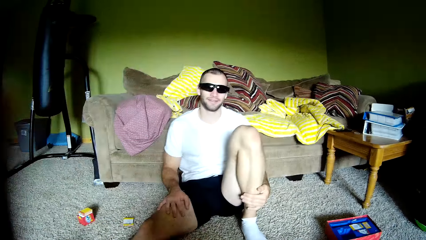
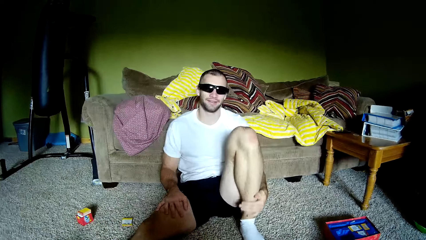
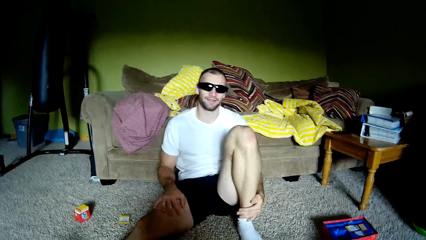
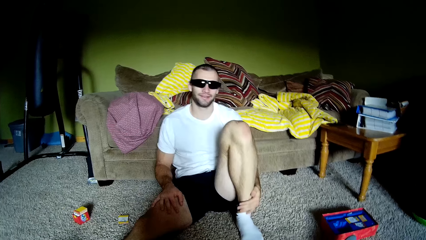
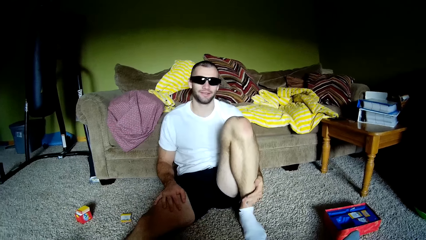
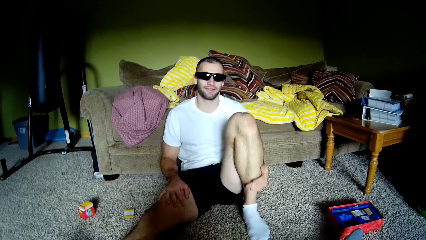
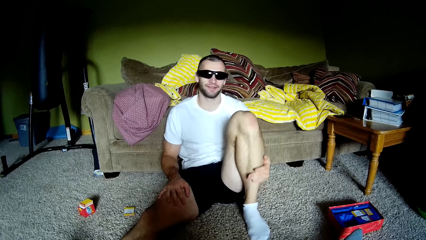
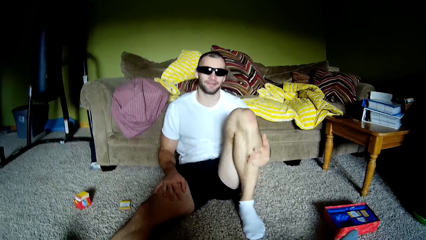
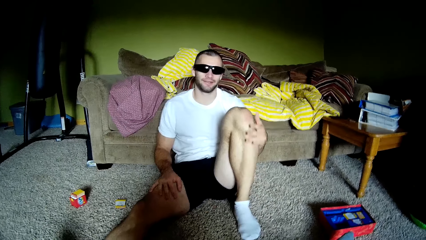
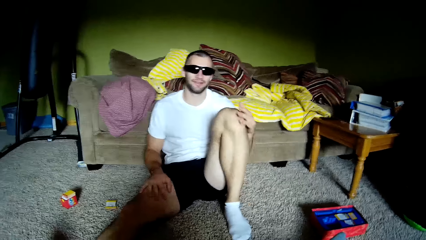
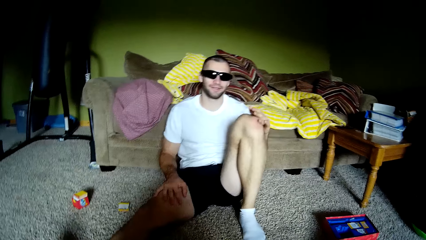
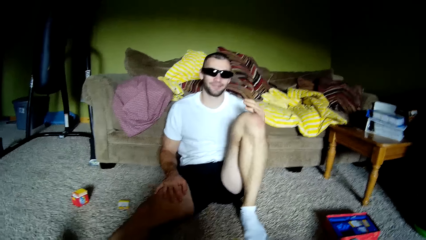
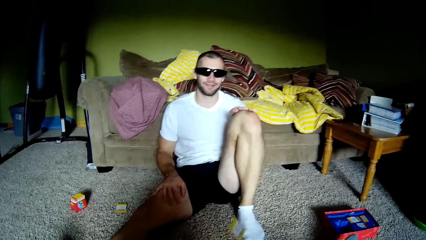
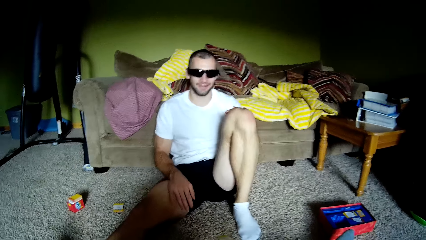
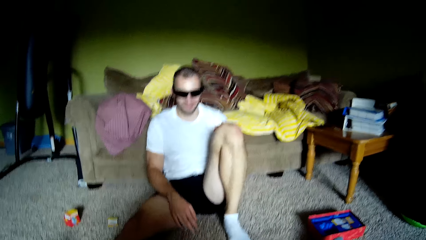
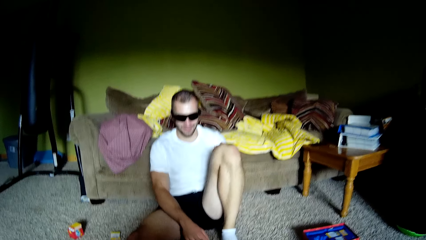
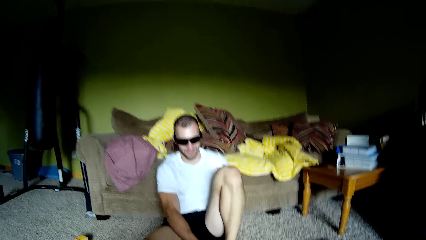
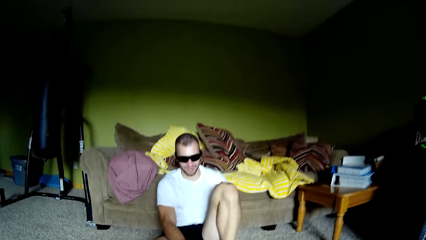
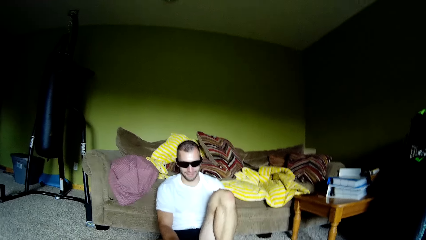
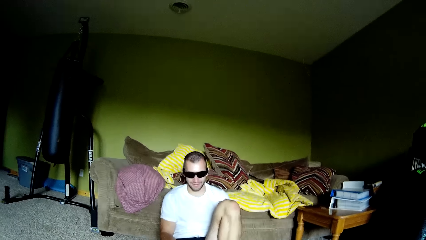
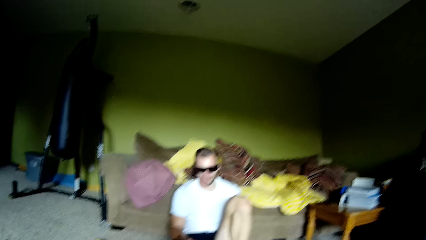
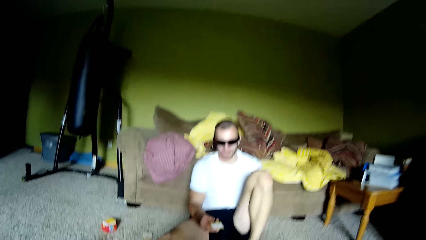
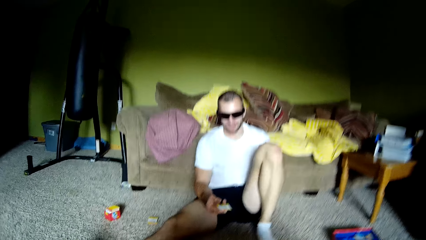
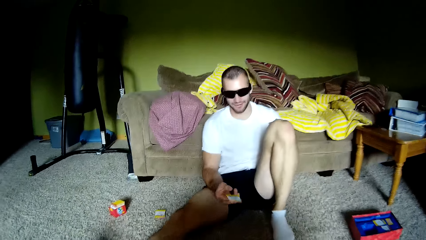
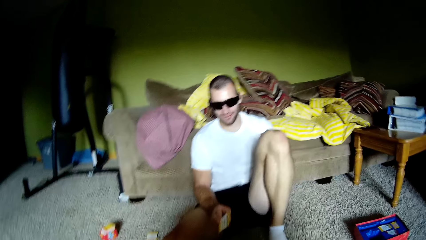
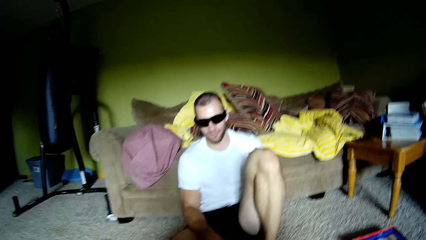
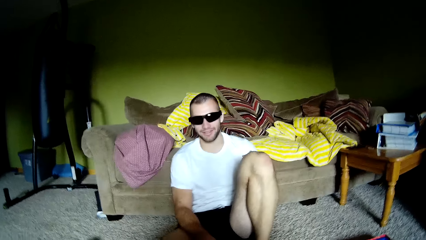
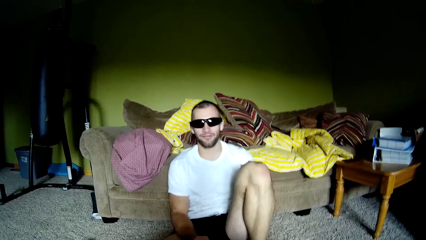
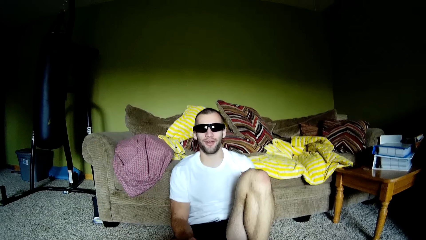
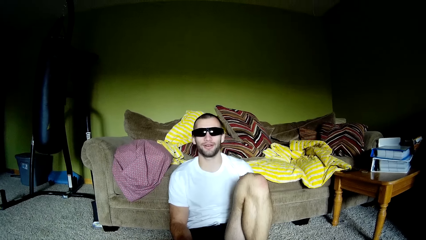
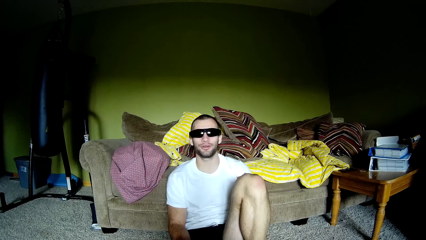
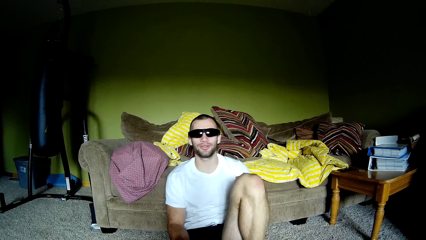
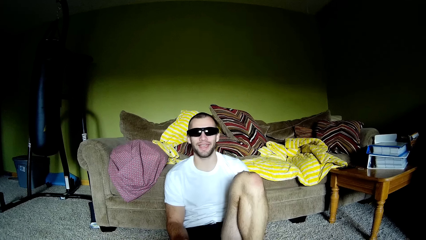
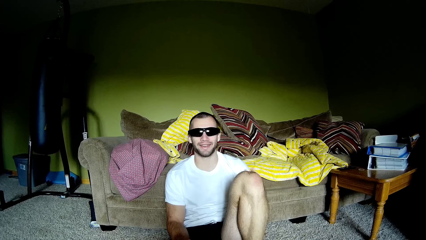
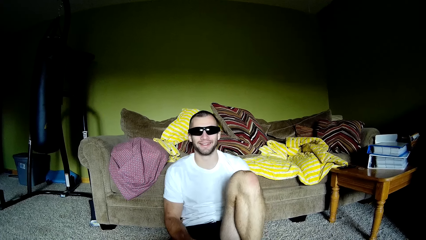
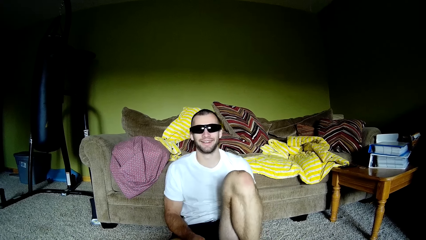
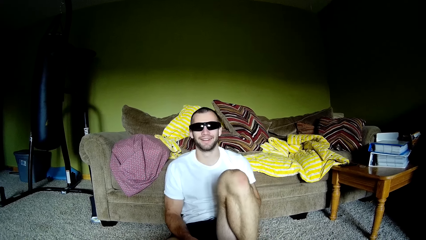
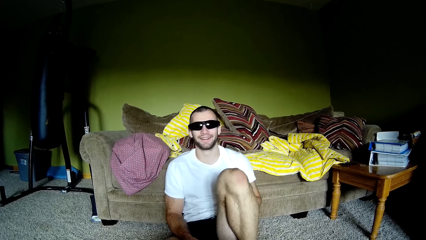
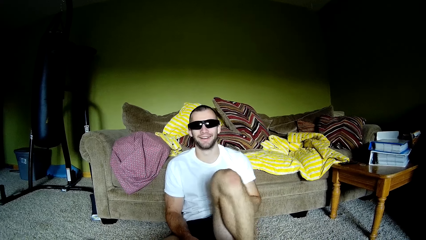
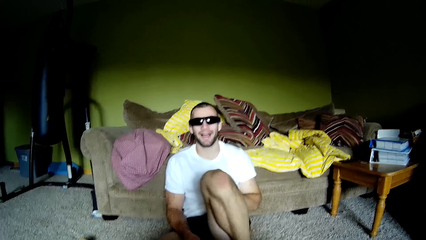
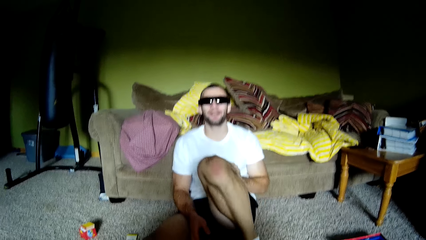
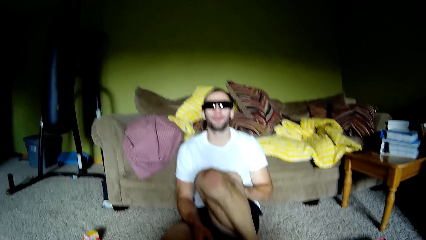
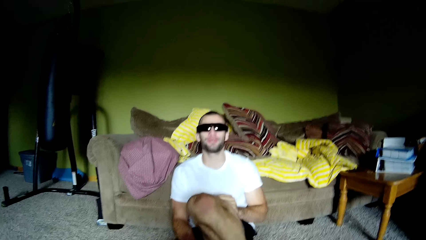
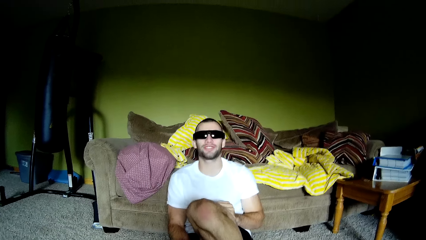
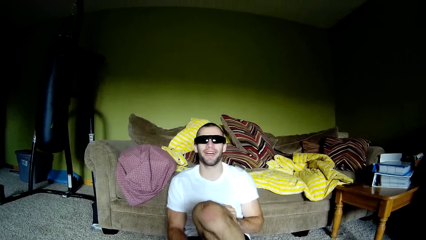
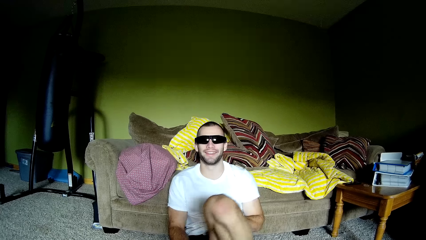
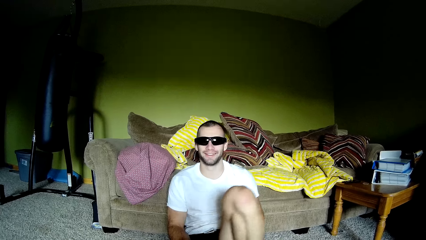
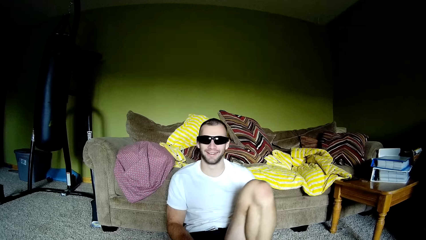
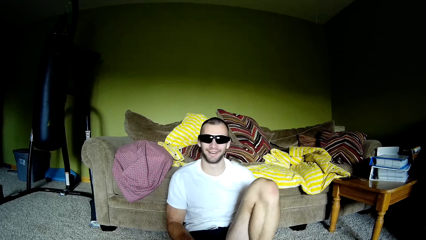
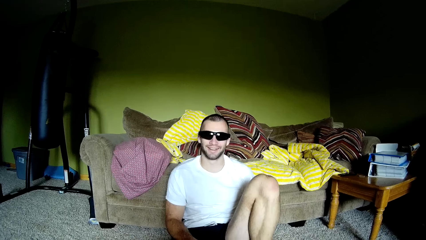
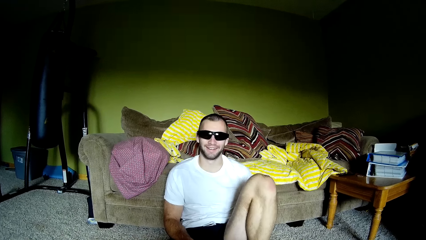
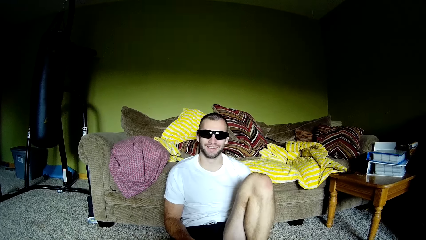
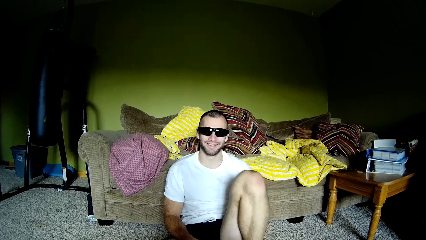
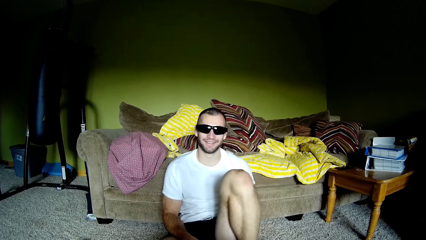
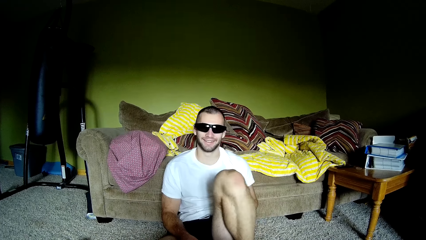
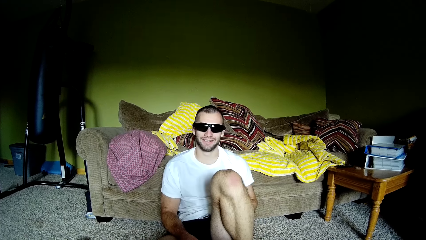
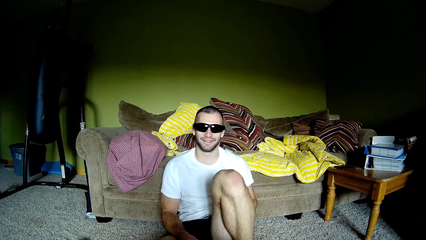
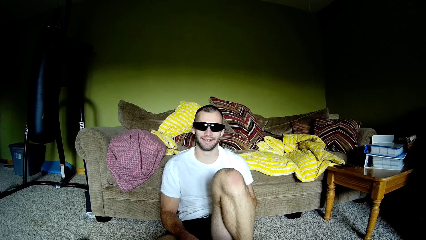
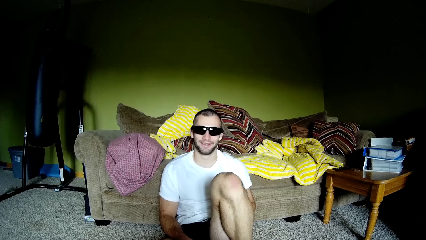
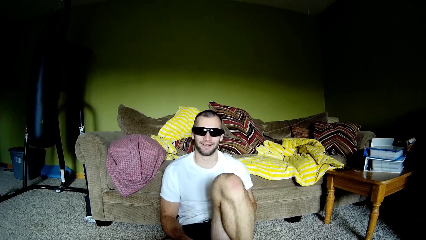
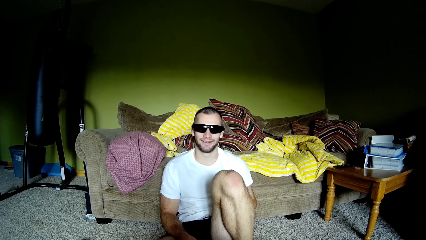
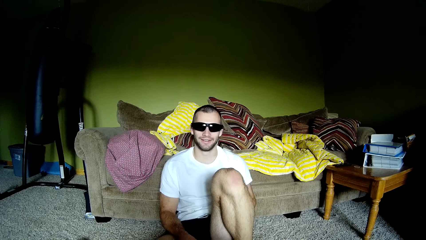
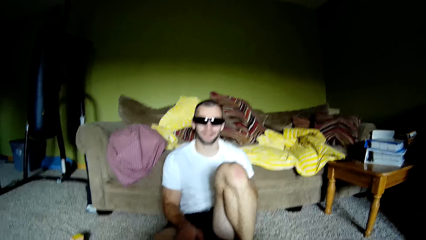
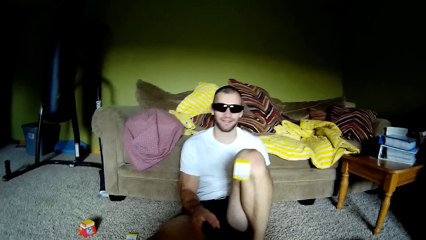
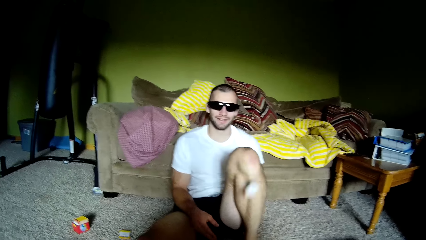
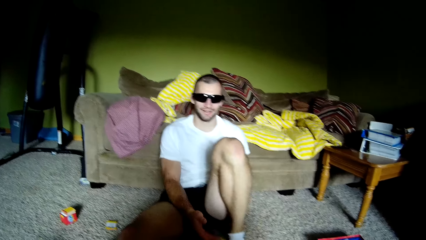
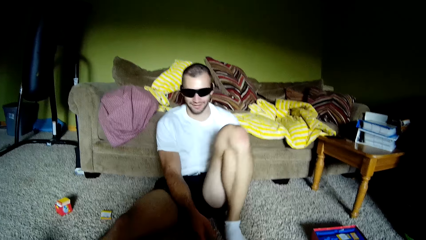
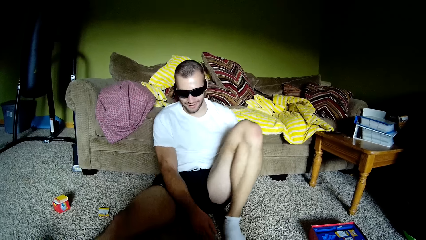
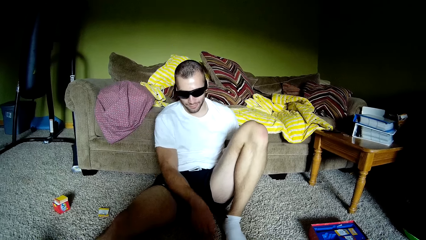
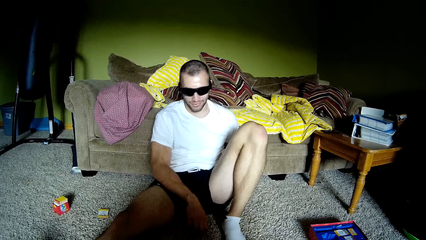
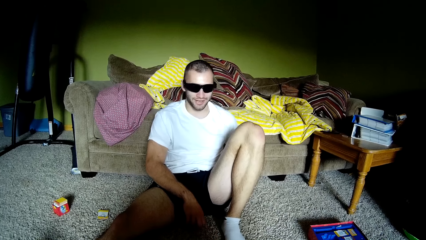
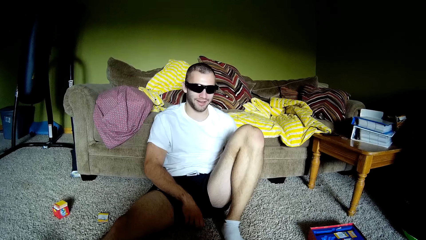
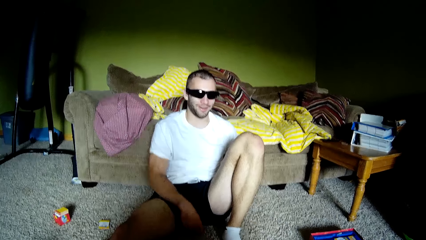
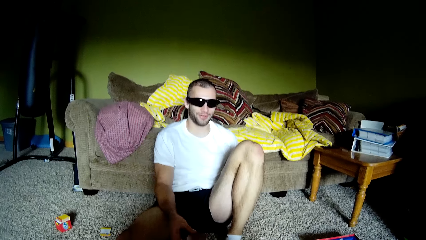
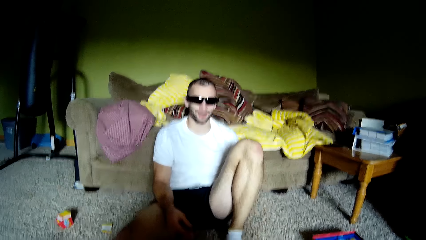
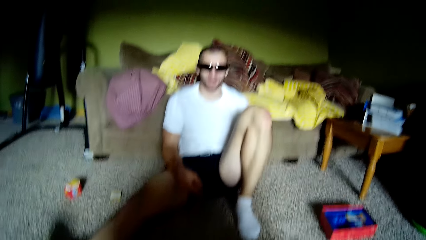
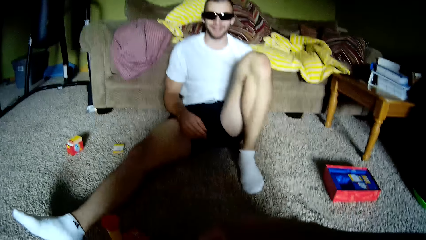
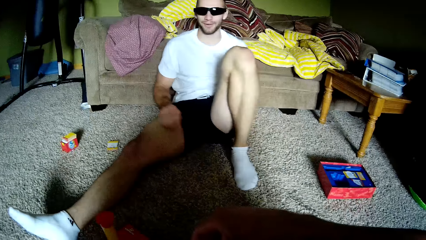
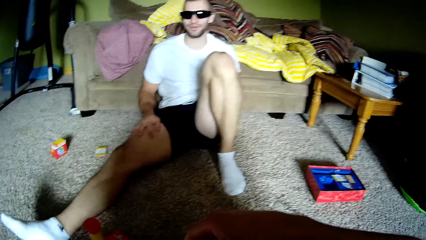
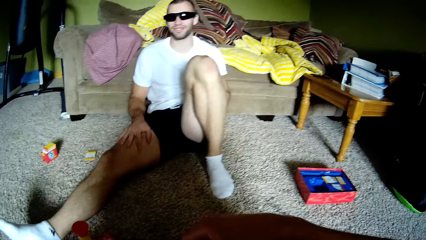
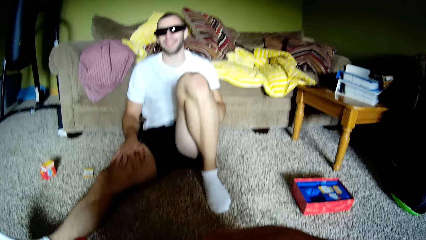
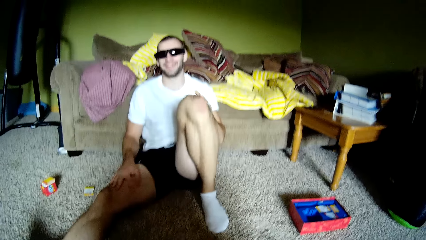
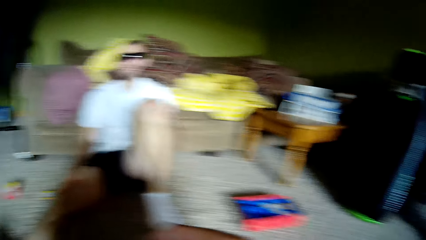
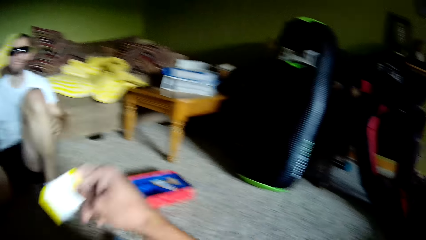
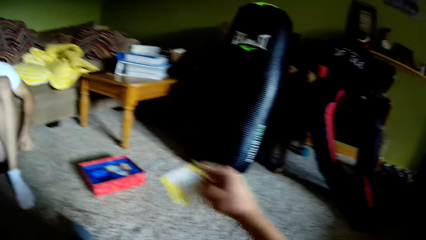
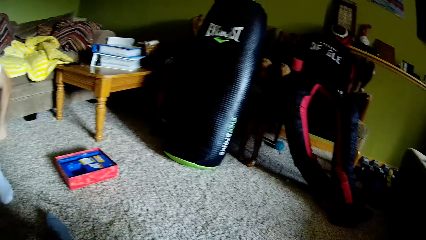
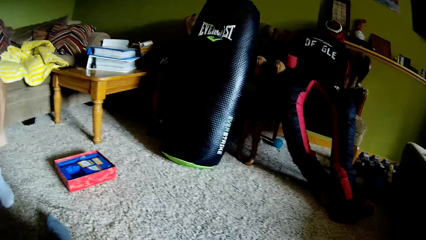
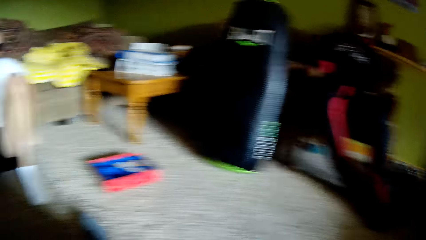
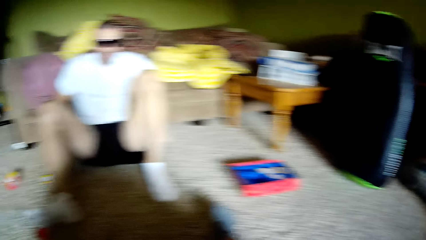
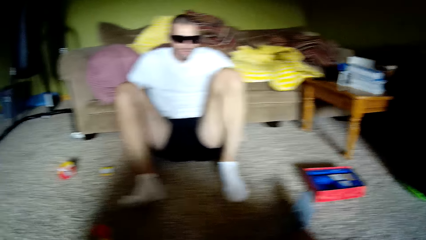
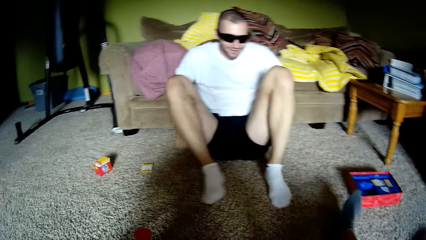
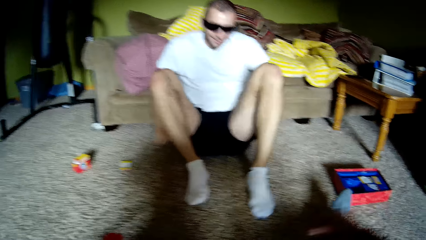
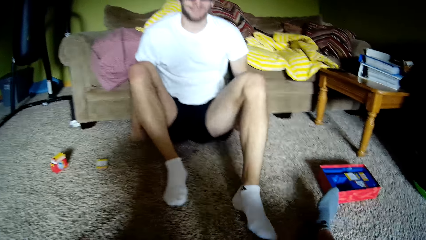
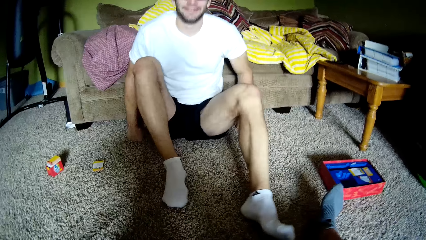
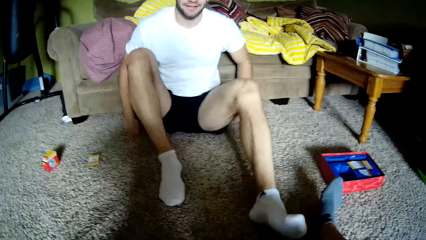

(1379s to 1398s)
The man moves his hand on his leg. The camera wearer moves his fingers. He moves a hand. The man touches a leg. The camera wearer moves a hand. The man touches a leg and moves a hand. The man holds the card and picks up the card. The camera wearer talks to the man. The man touches a leg and moves a leg. The camera wearer throws the card. The man throws the card, moves a hand, moves a leg, touches a leg and moves his hand on his lap. The camera wearer looks around. He moves the card to the other side, drops the card and looks around.
